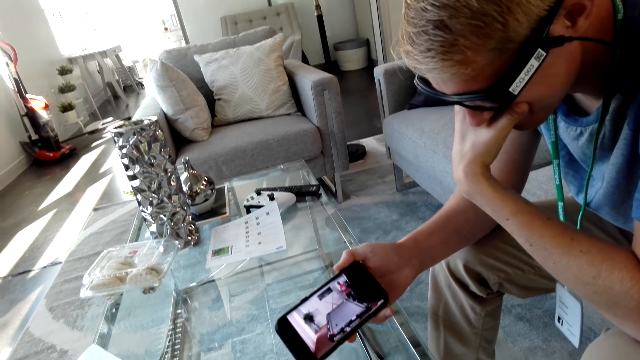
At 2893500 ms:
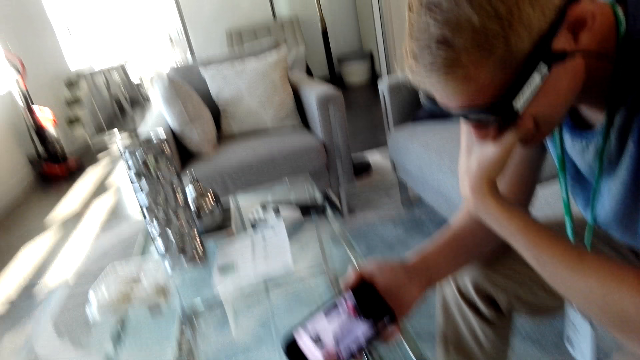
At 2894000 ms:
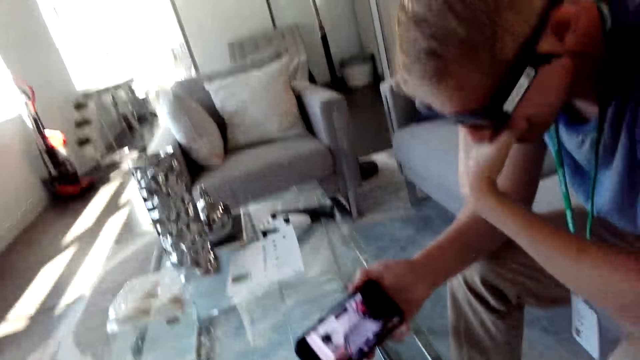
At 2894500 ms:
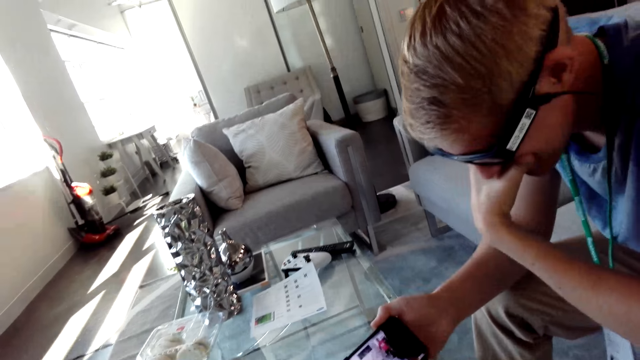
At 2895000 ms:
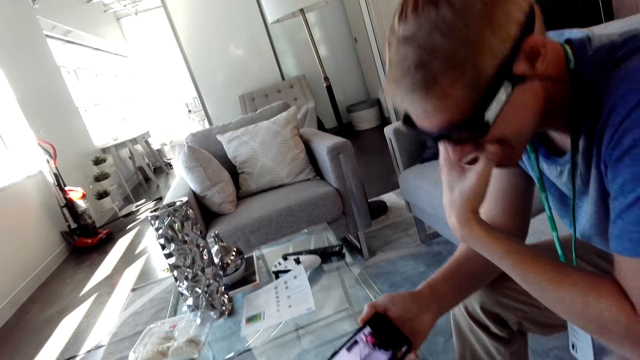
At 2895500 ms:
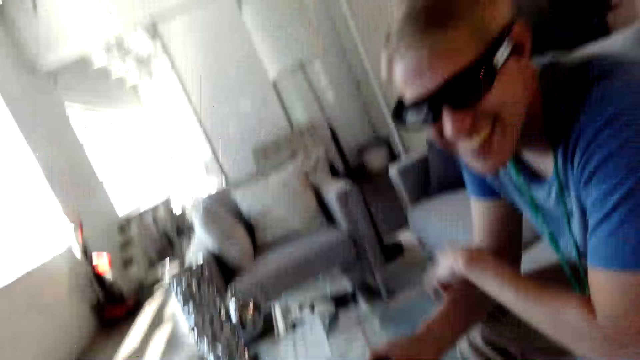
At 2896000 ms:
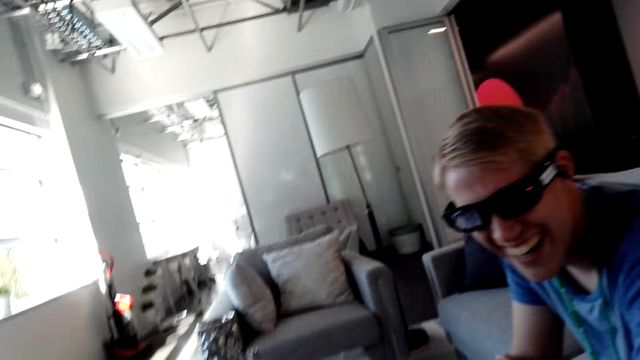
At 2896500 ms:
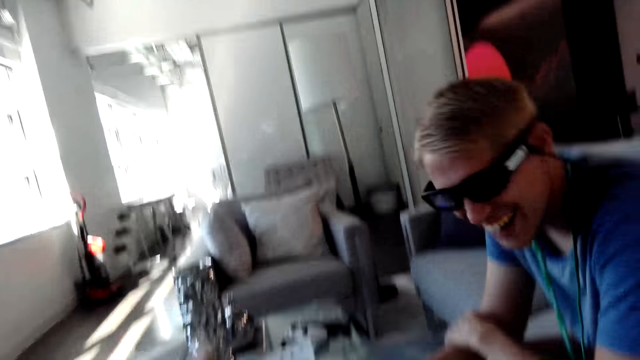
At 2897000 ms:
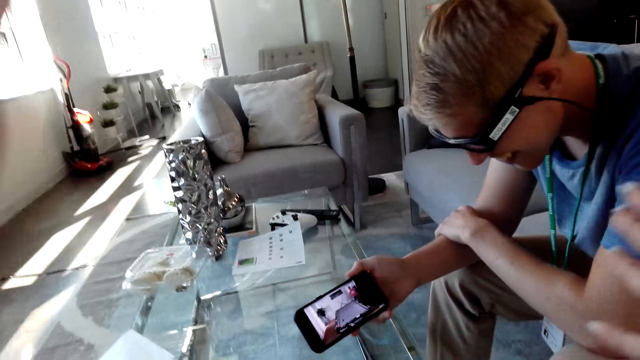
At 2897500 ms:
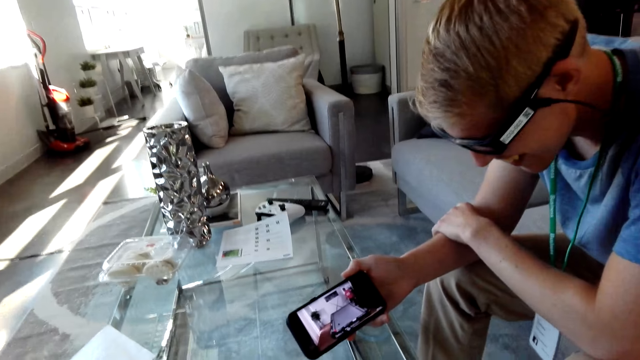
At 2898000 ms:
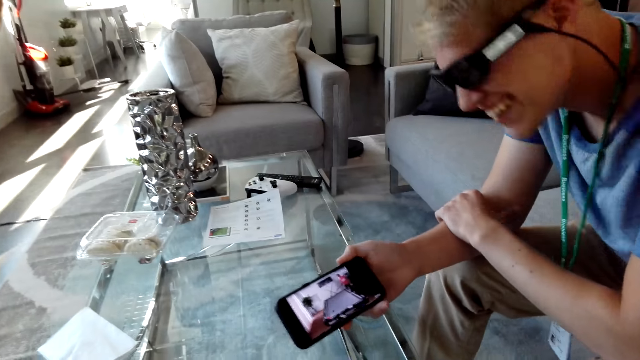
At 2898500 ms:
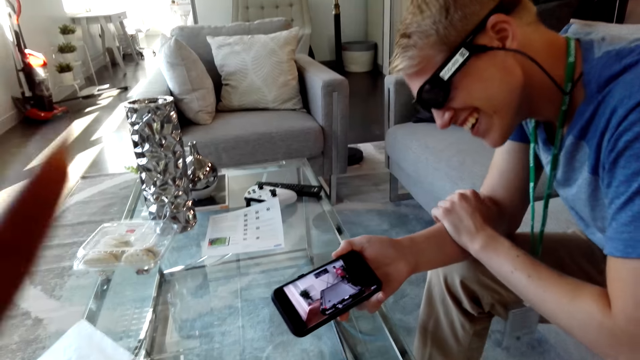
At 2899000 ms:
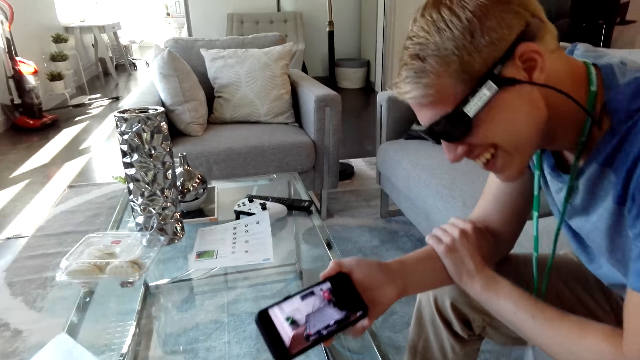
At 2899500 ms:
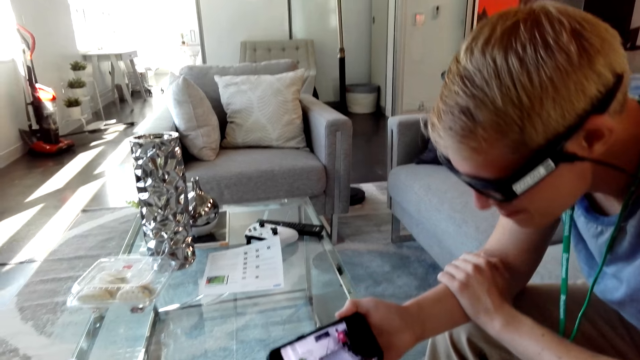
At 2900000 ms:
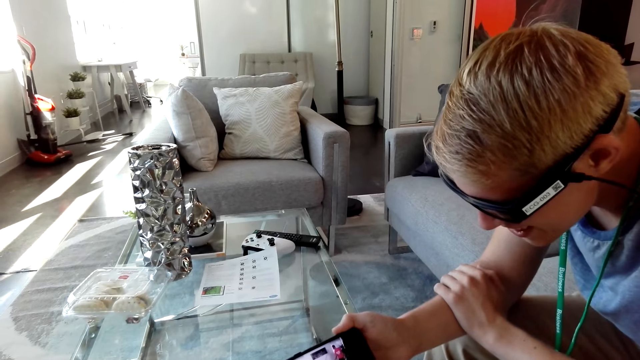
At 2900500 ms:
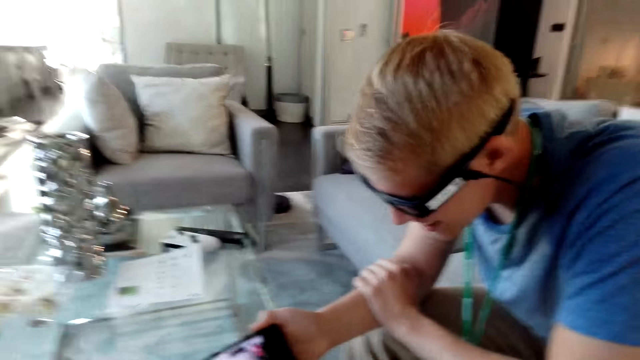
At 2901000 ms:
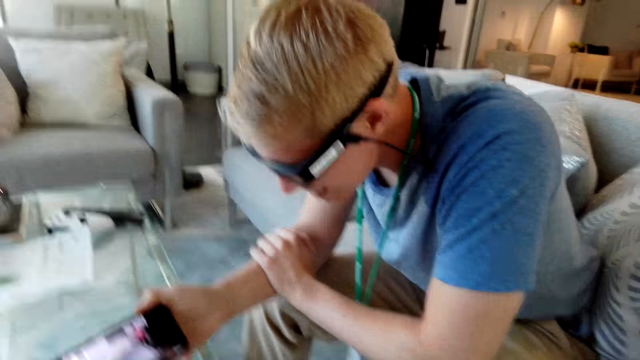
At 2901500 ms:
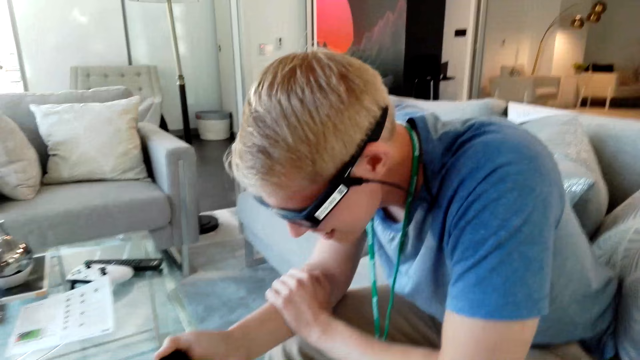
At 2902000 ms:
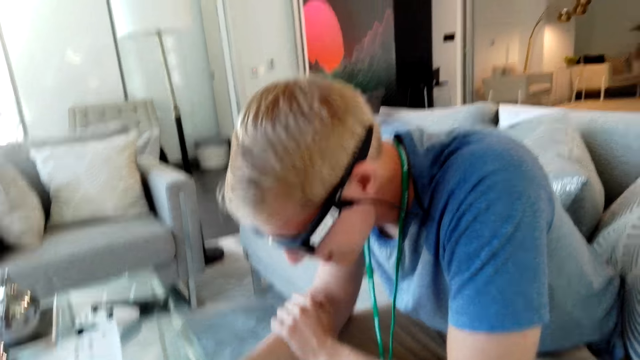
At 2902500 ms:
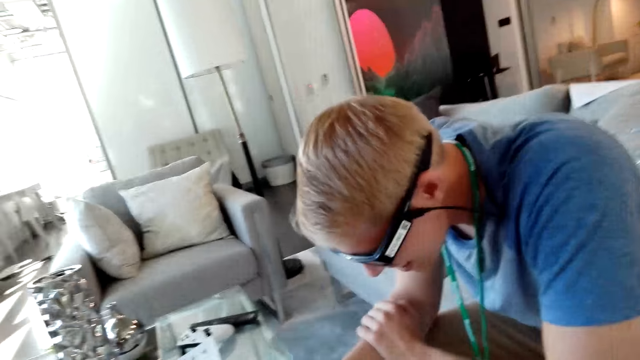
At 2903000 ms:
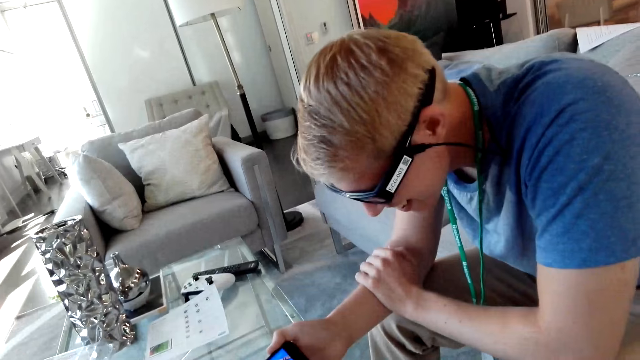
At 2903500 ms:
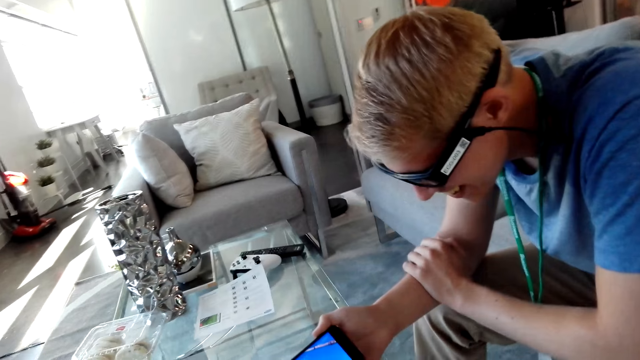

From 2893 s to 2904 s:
The camera wearer laughs. A man puts down his hand. The camera wearer lifts his hands. He puts down his hands.

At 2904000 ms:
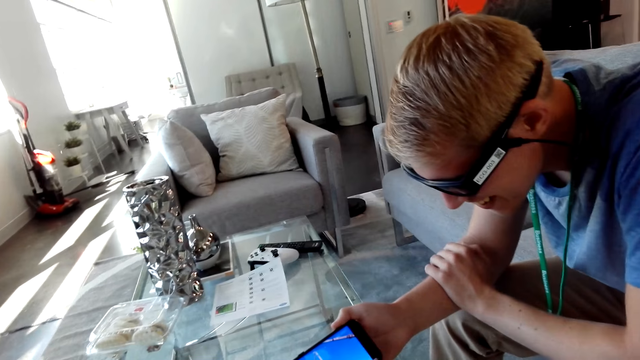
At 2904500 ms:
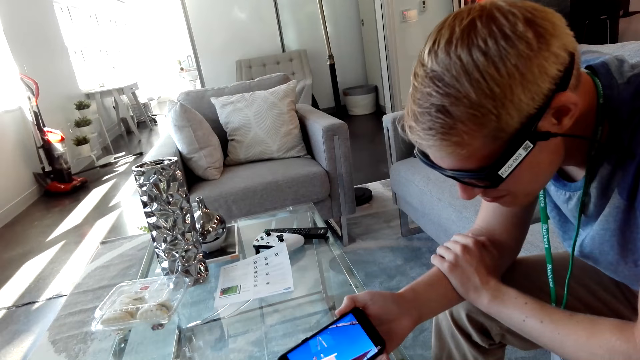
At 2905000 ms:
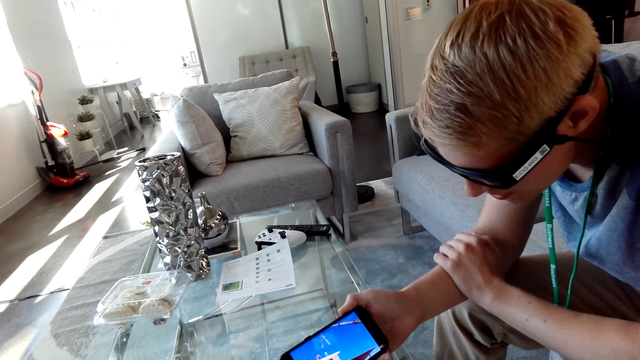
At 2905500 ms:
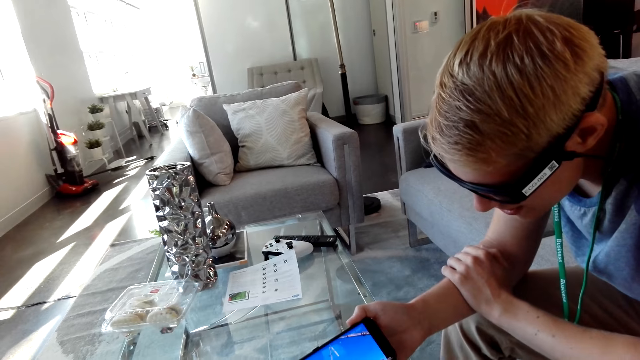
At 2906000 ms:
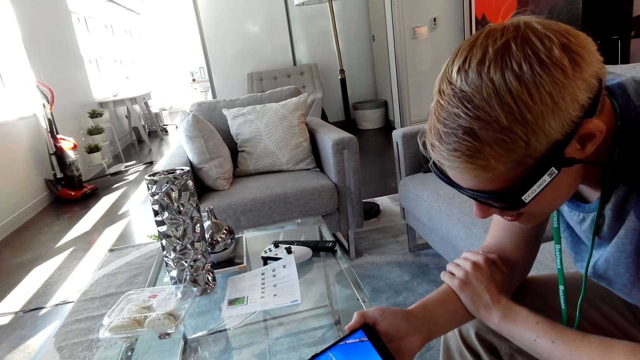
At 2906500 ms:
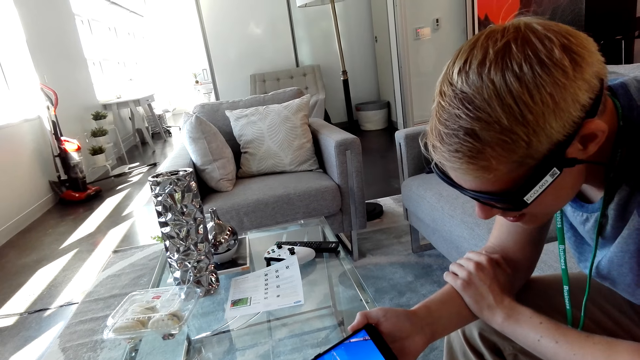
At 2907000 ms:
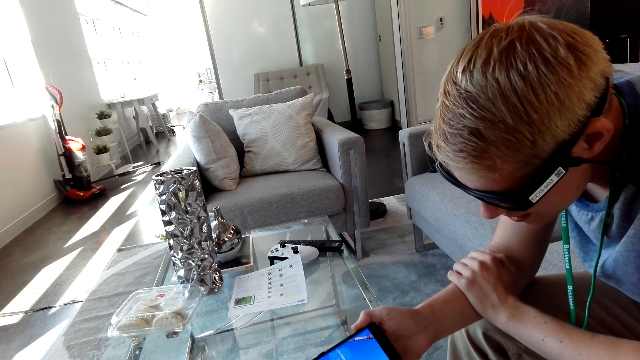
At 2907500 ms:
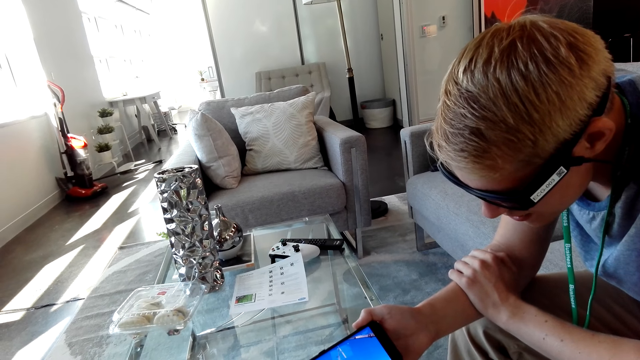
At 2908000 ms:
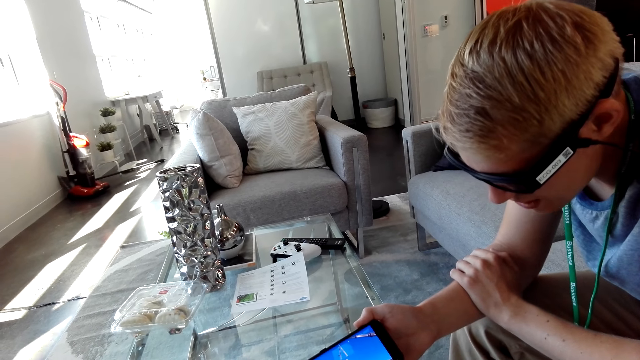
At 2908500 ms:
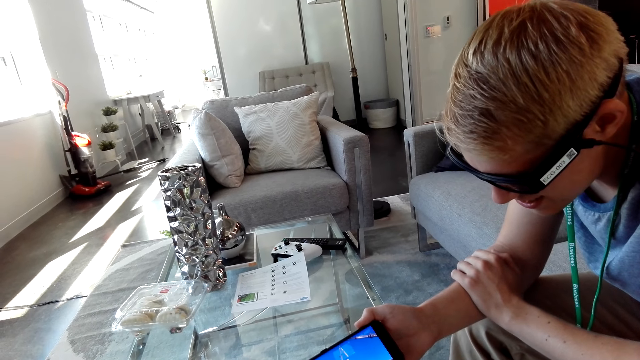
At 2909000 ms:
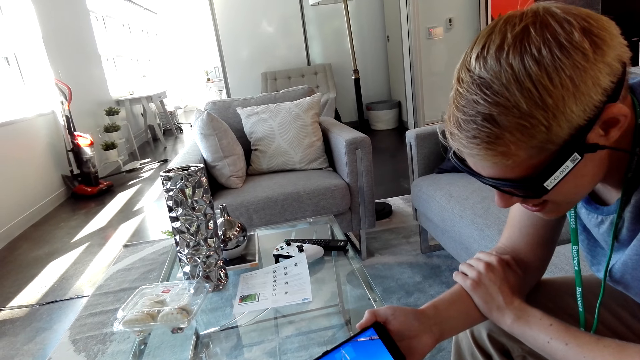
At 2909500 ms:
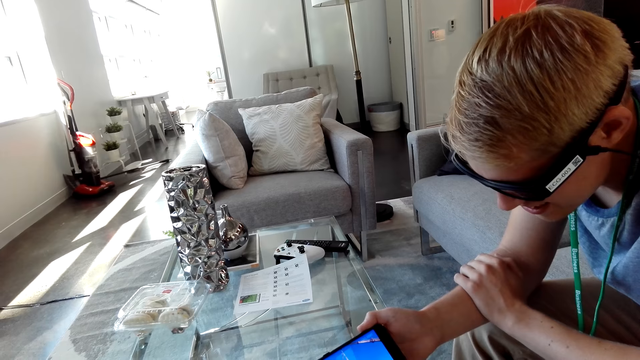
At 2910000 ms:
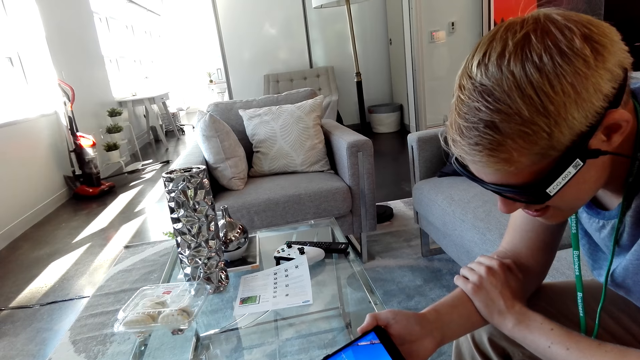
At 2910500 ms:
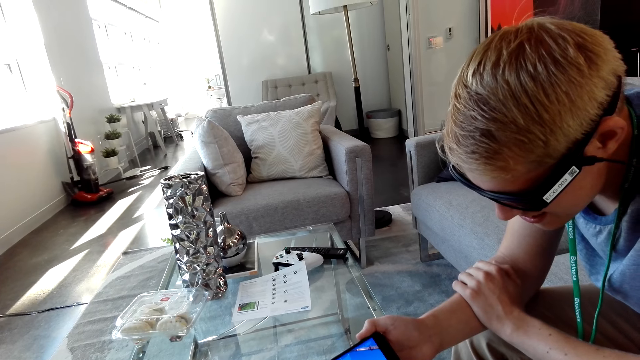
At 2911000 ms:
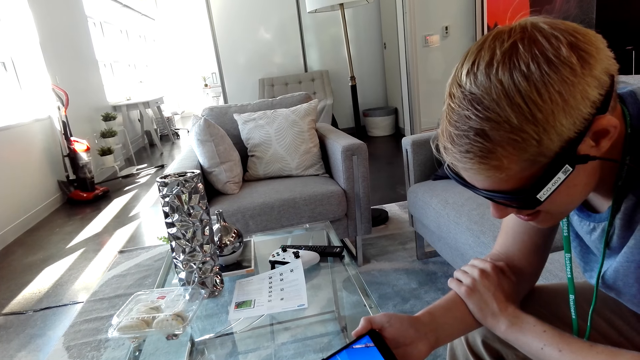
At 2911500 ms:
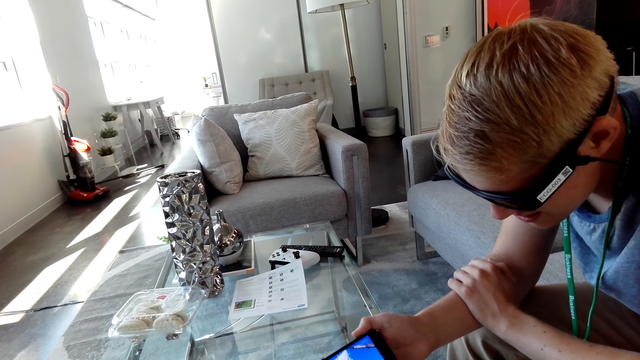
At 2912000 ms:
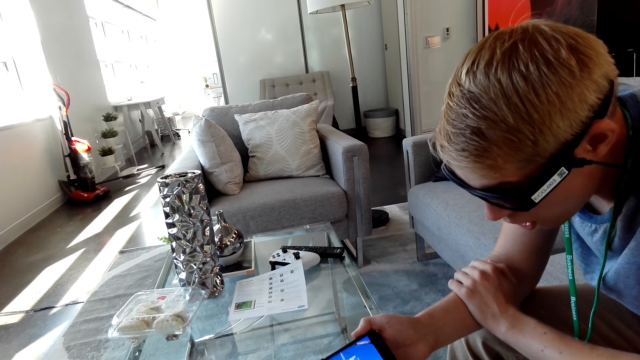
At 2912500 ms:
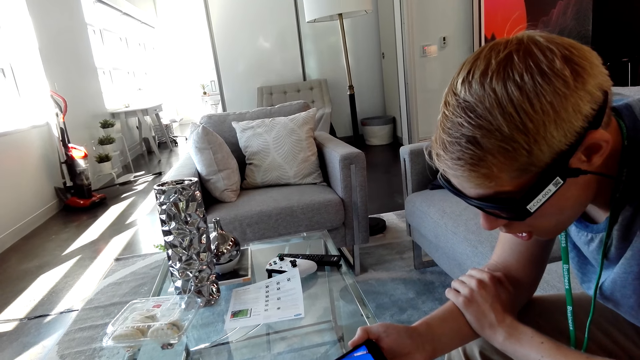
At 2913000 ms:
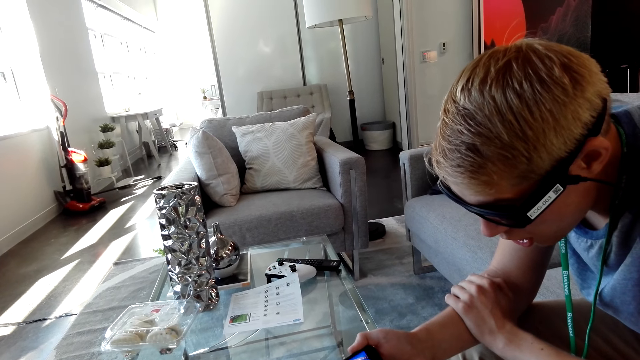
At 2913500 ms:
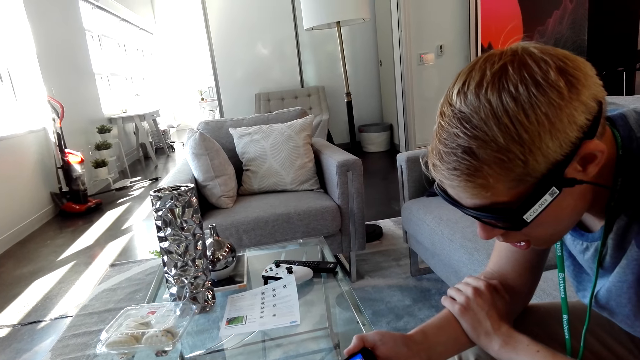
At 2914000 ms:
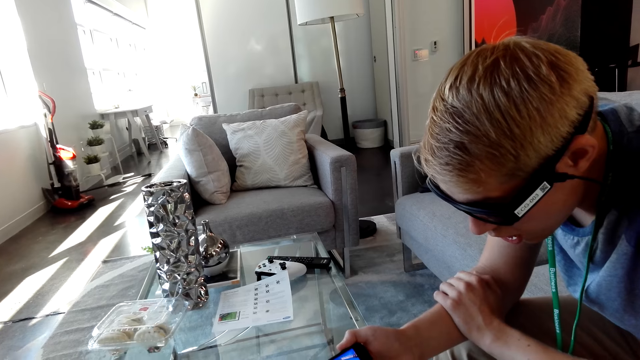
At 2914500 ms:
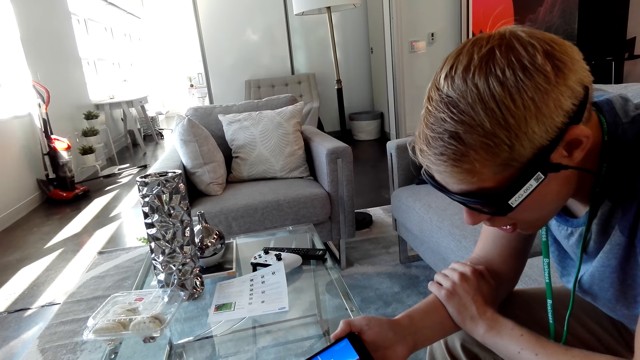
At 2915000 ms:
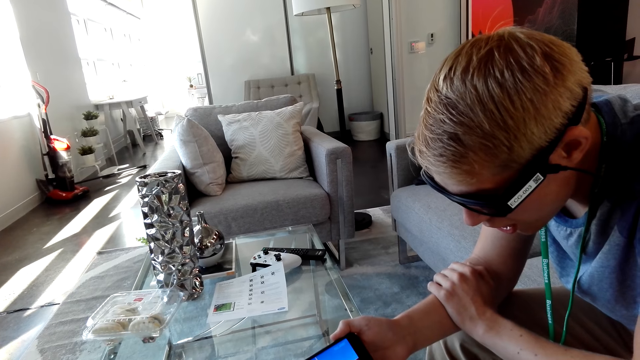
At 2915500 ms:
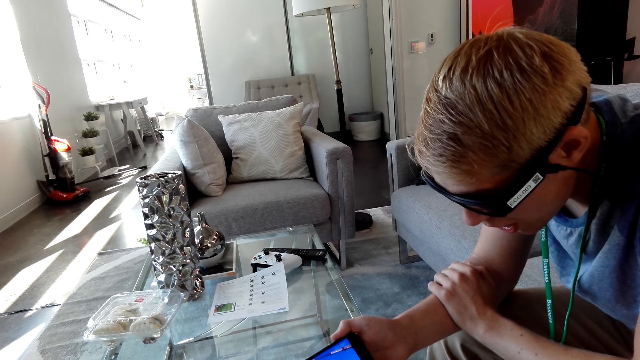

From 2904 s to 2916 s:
The camera wearer watches on the phone with a man.
